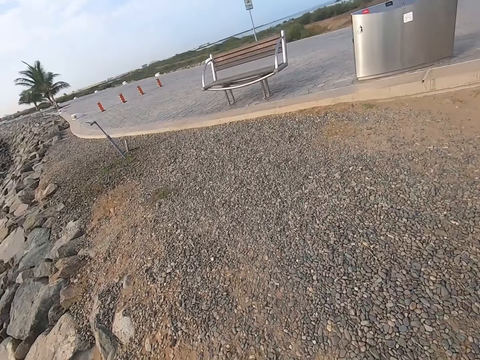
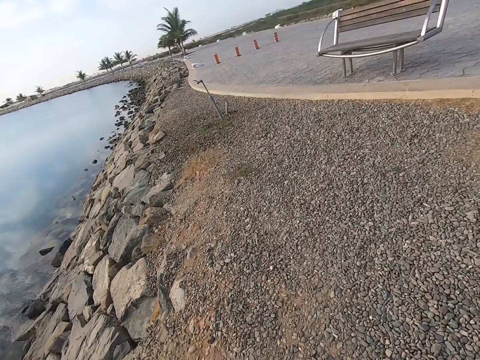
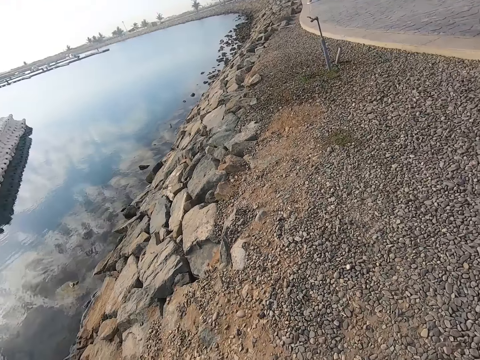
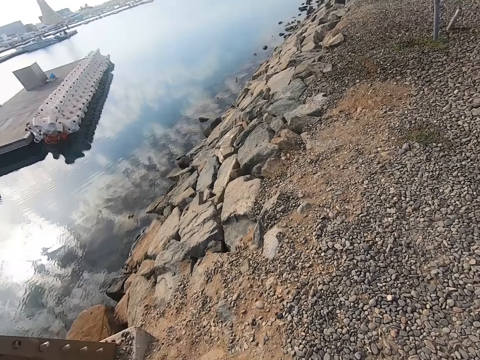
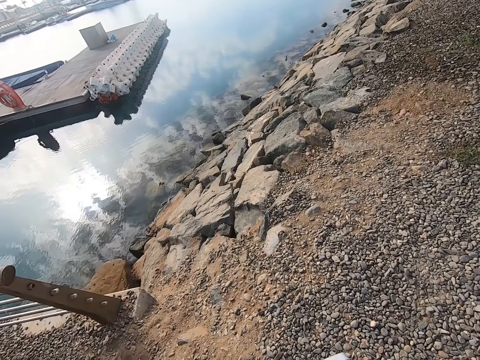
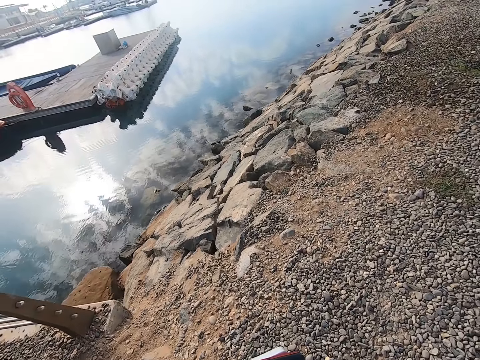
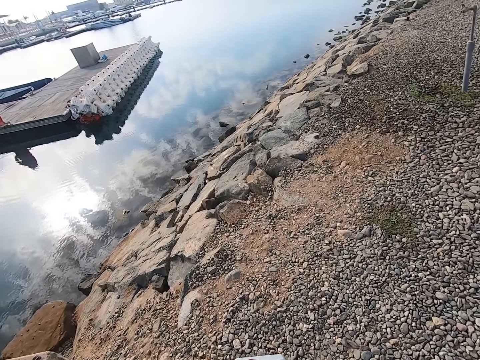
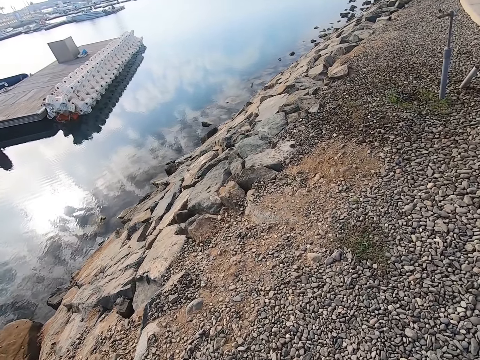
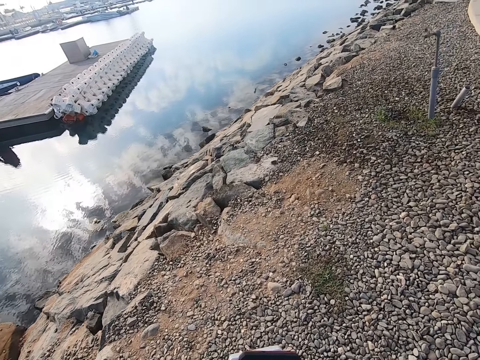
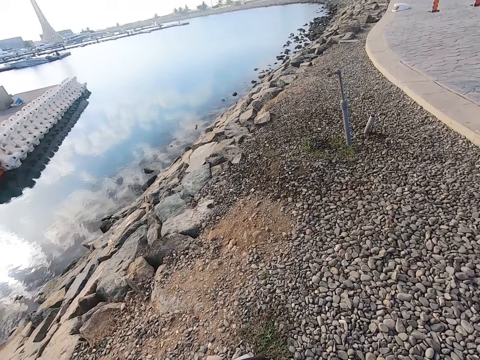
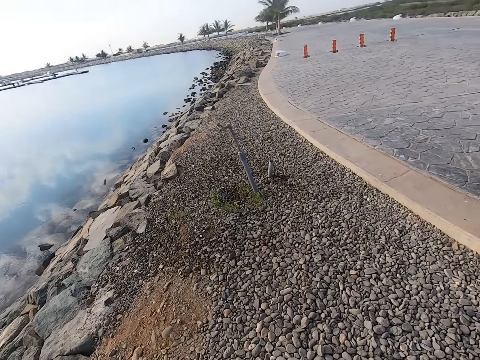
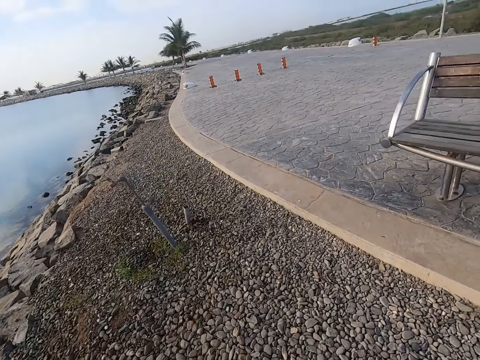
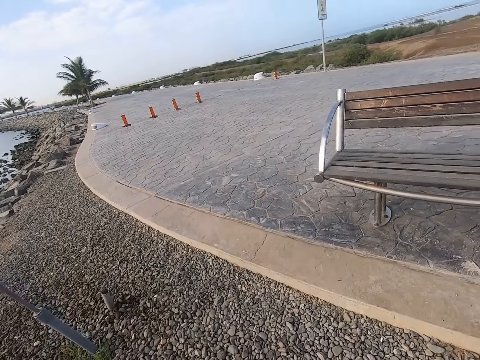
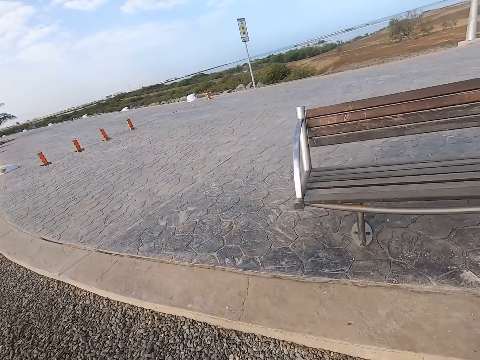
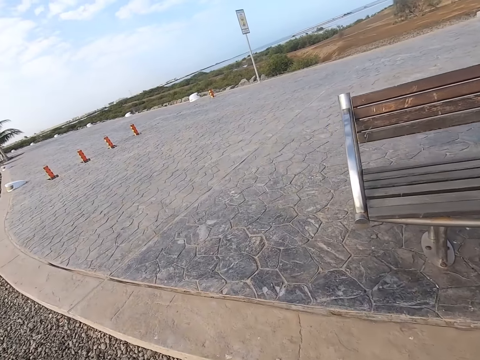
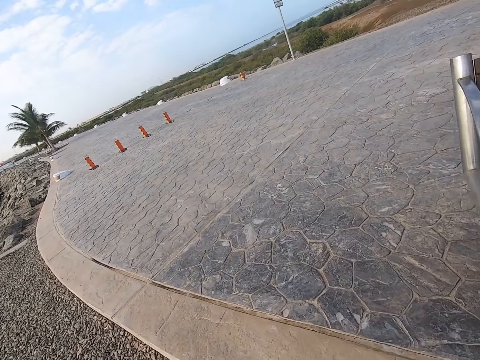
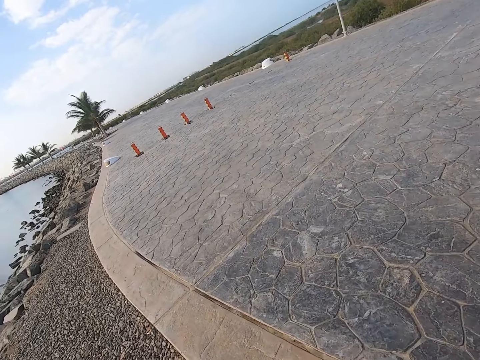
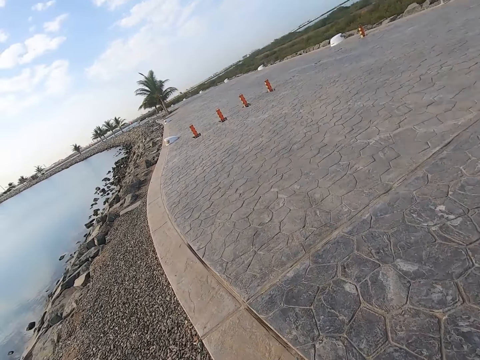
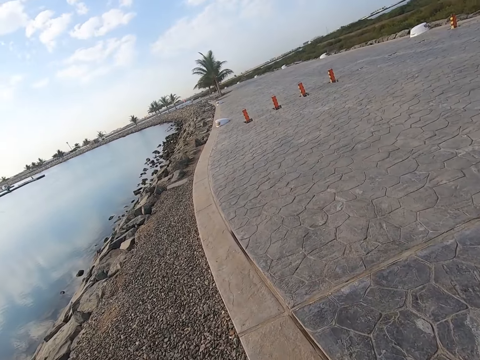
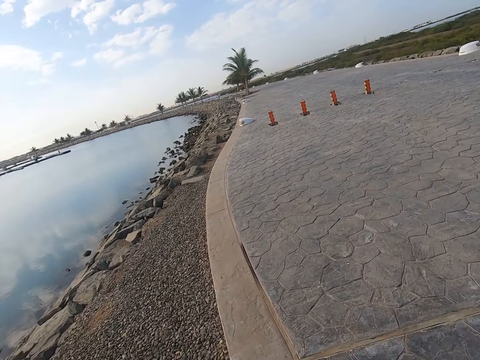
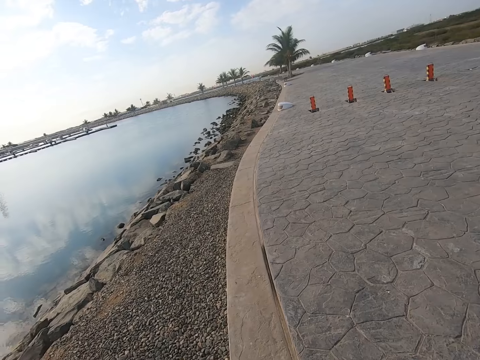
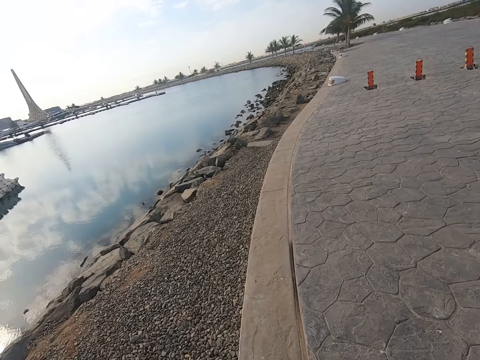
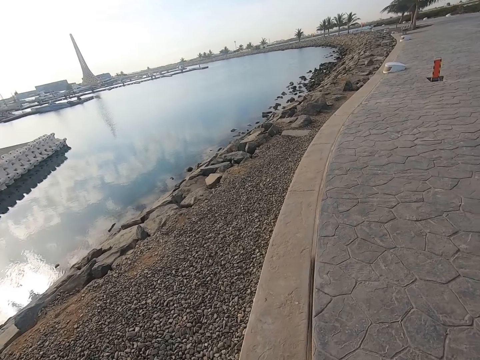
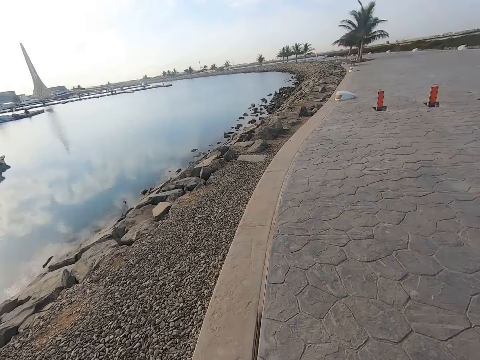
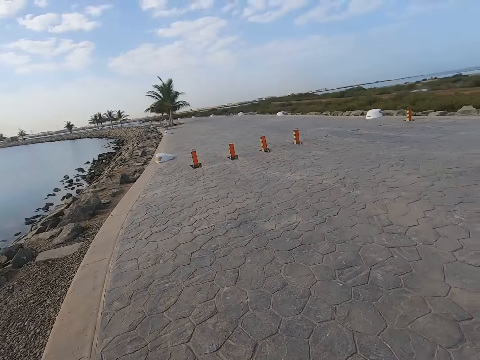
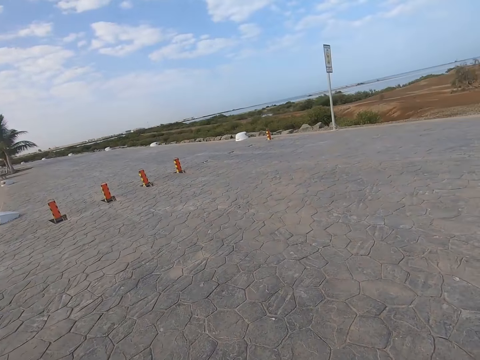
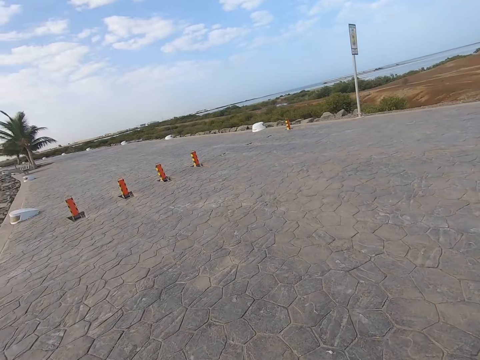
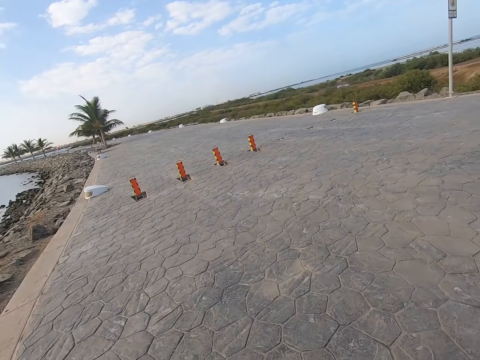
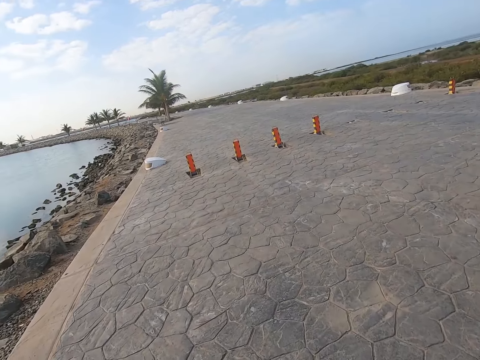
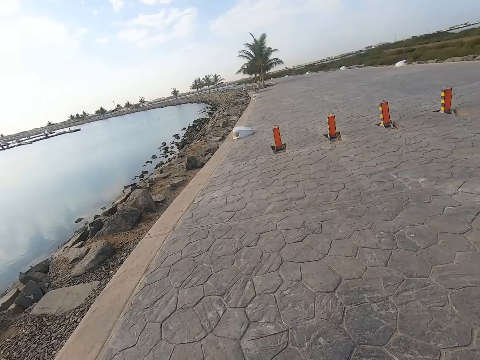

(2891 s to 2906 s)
The camera wearer walks down the road.

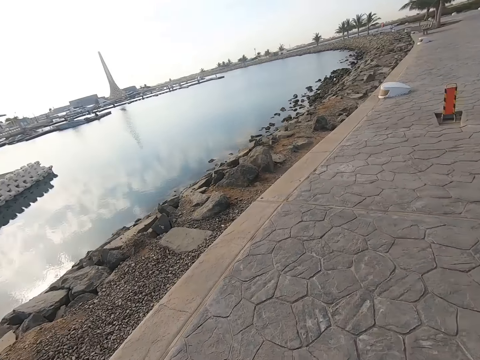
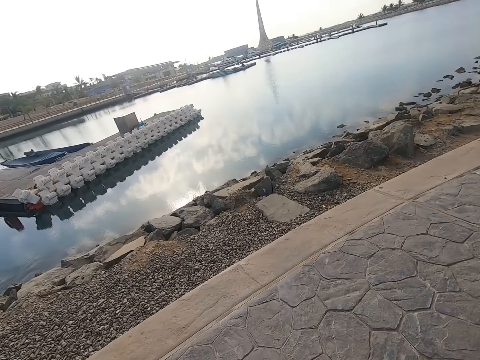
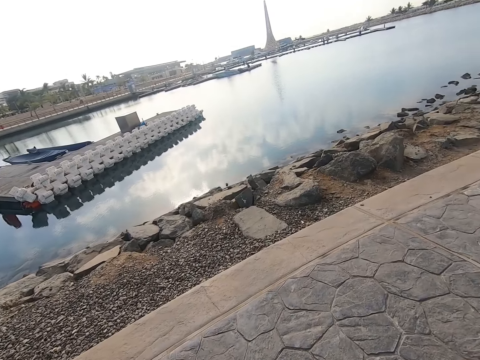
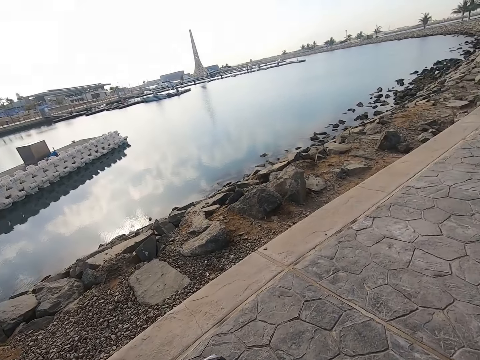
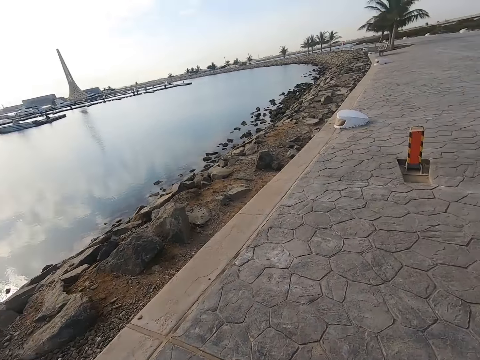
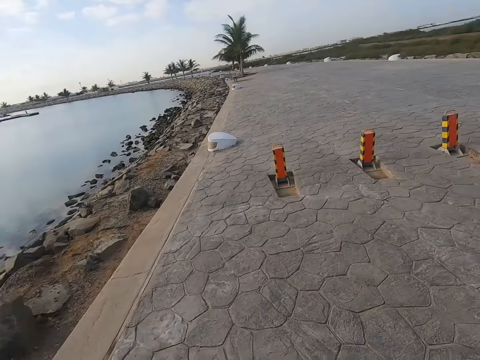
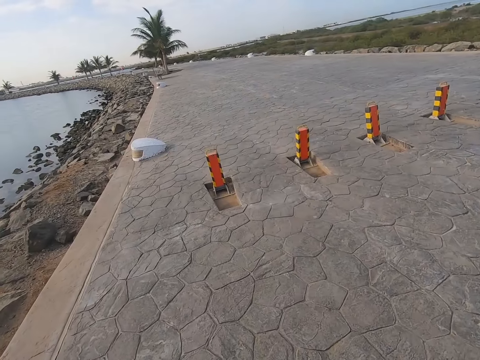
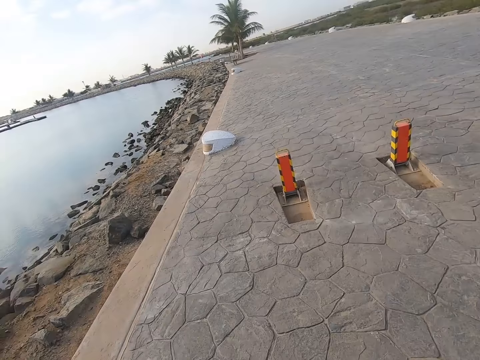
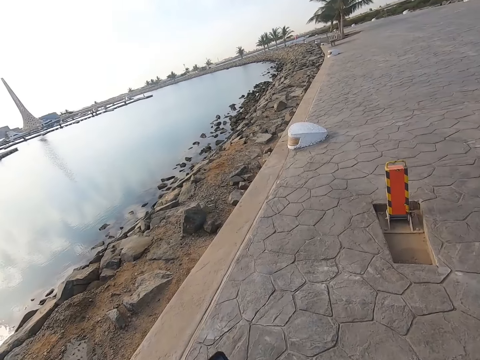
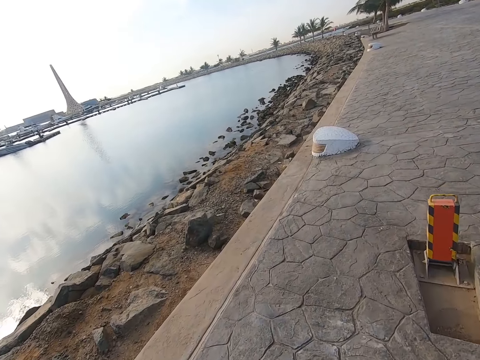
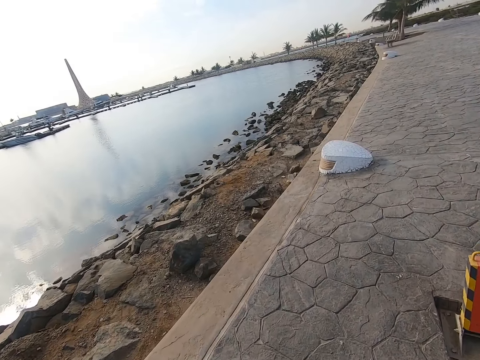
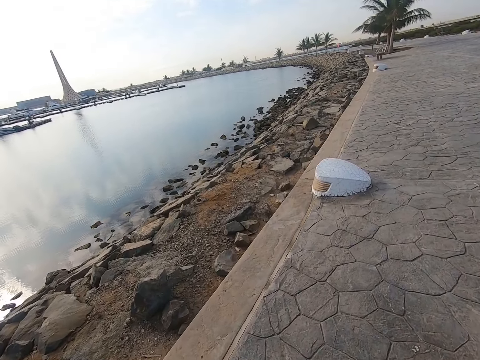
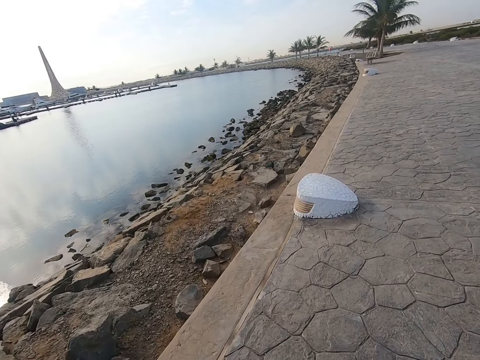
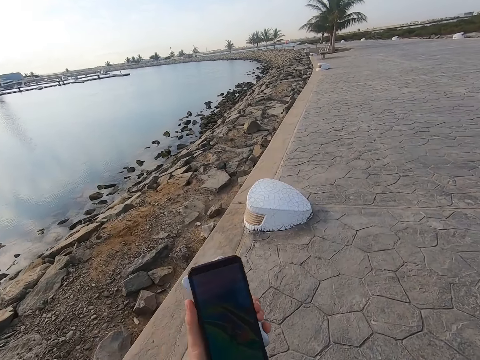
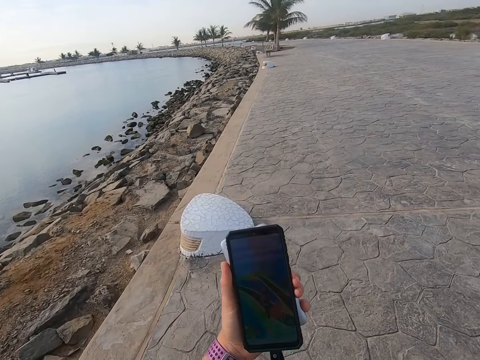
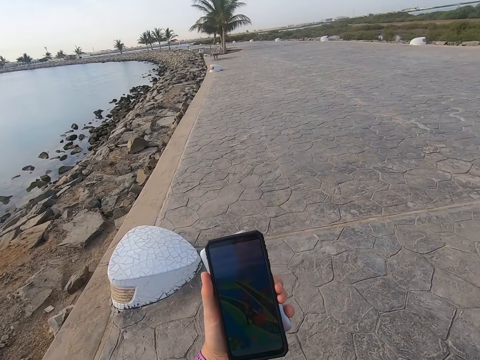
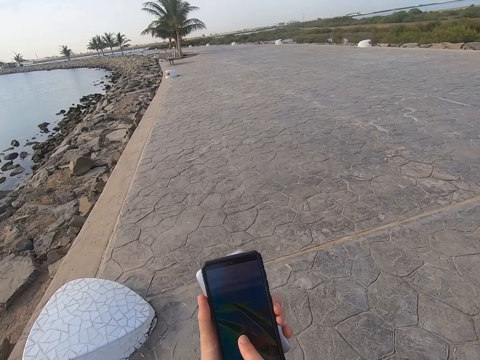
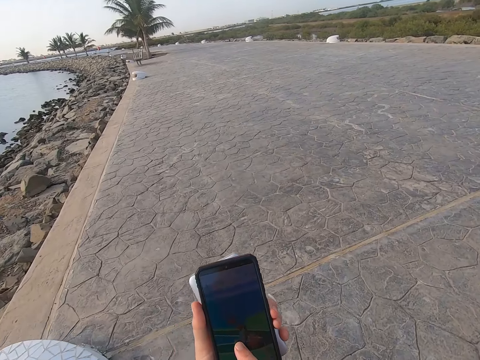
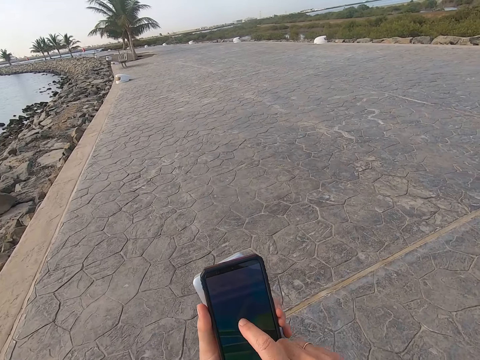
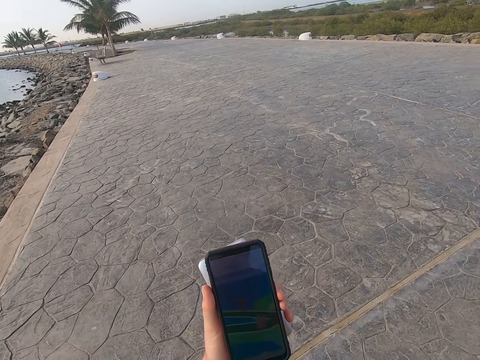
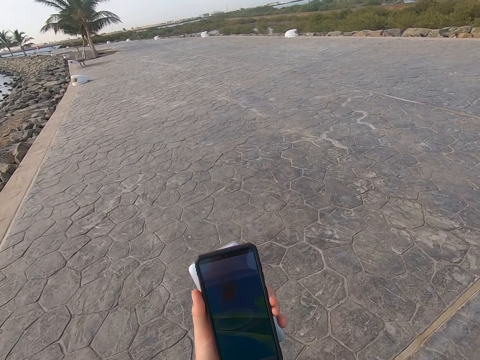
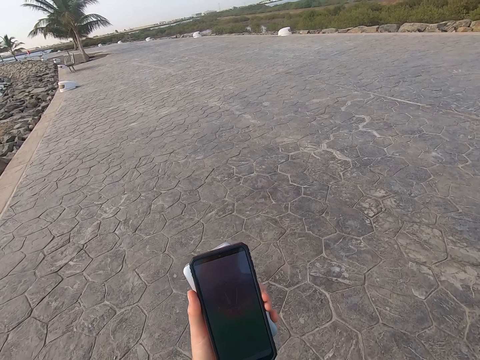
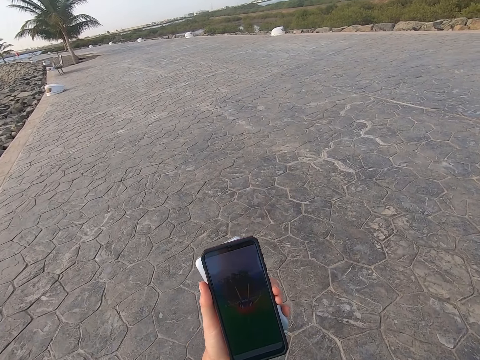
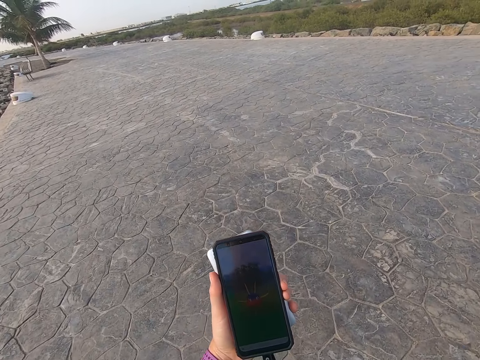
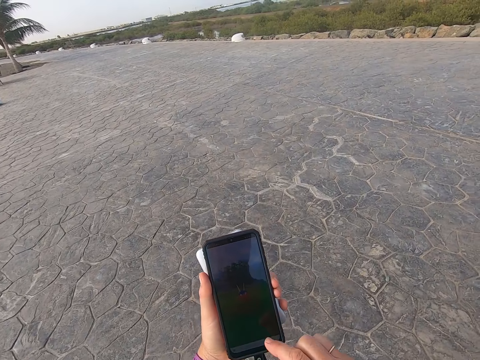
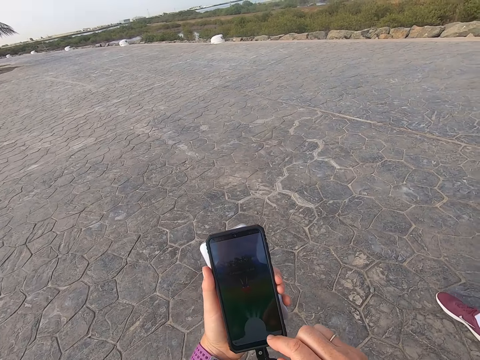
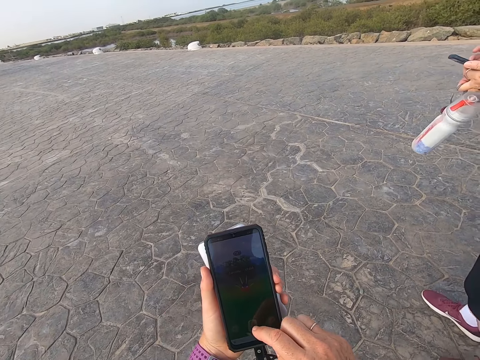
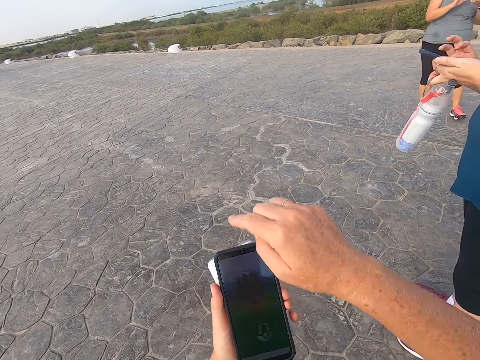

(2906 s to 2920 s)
The camera wearer plays a game with the cell phone. A person walks across the road.
